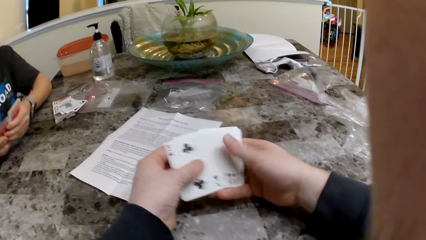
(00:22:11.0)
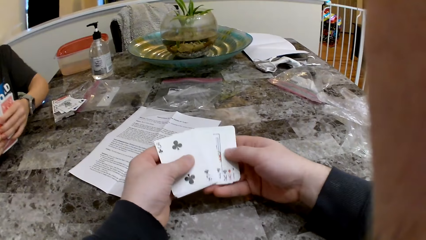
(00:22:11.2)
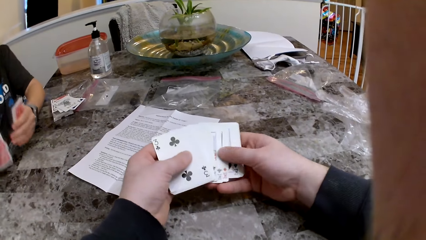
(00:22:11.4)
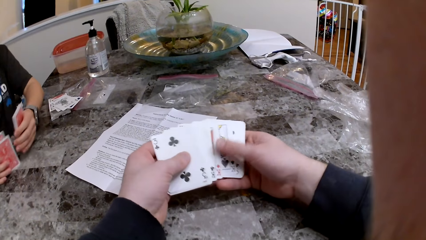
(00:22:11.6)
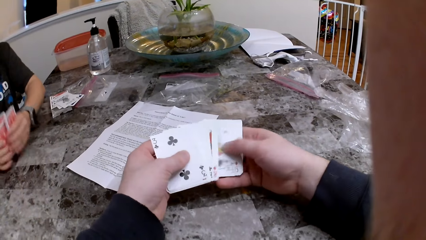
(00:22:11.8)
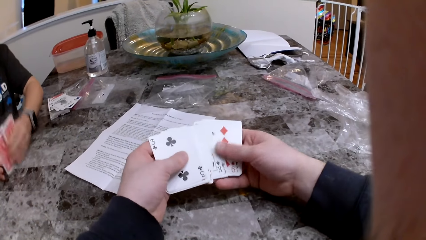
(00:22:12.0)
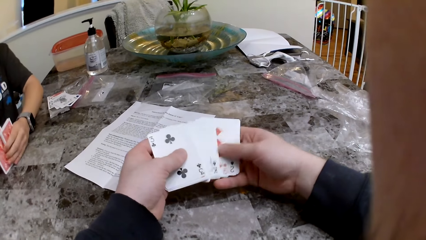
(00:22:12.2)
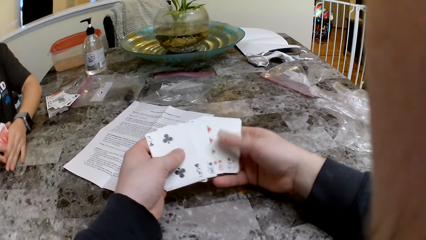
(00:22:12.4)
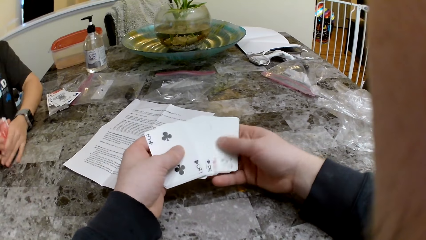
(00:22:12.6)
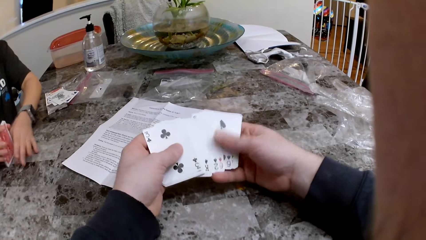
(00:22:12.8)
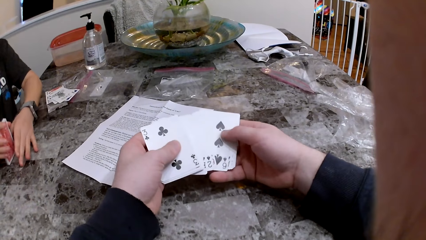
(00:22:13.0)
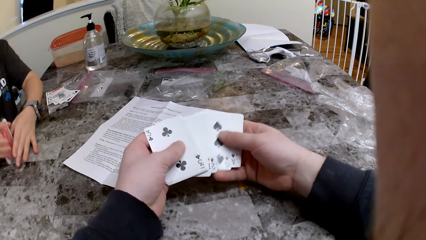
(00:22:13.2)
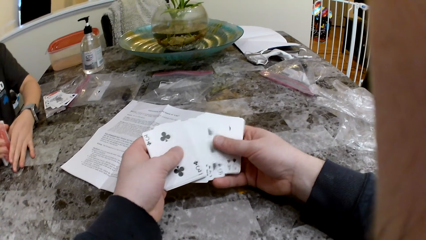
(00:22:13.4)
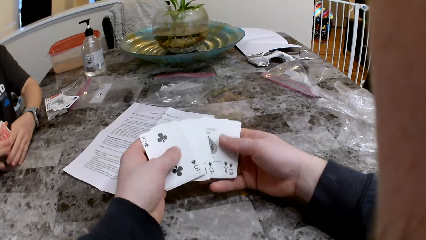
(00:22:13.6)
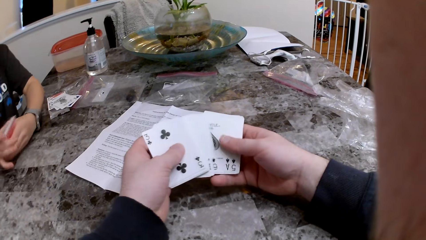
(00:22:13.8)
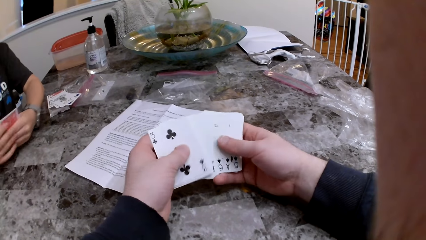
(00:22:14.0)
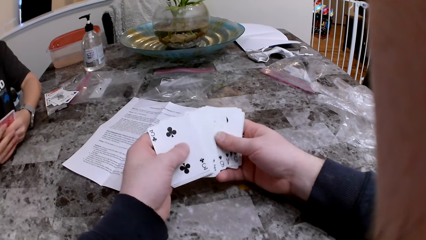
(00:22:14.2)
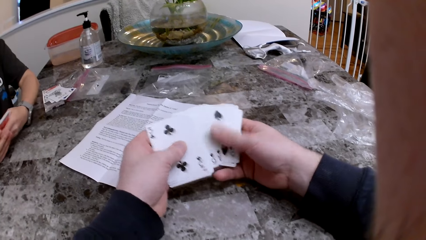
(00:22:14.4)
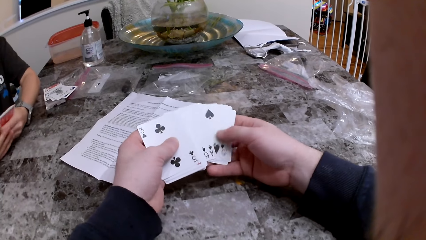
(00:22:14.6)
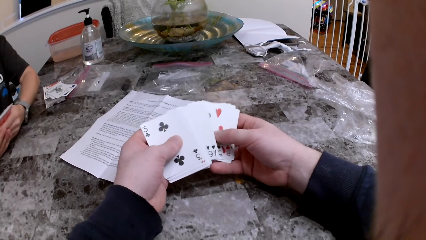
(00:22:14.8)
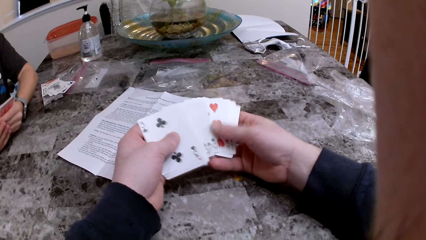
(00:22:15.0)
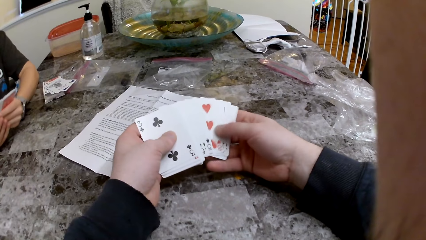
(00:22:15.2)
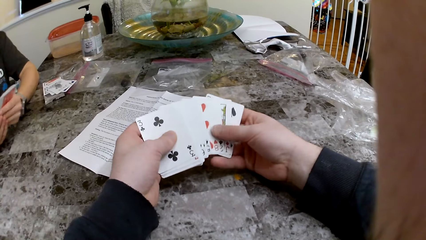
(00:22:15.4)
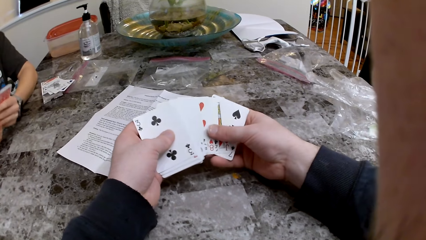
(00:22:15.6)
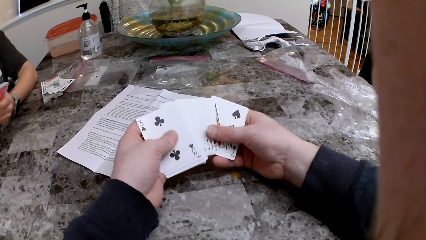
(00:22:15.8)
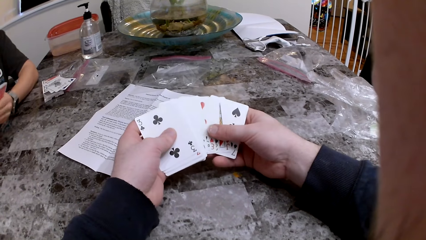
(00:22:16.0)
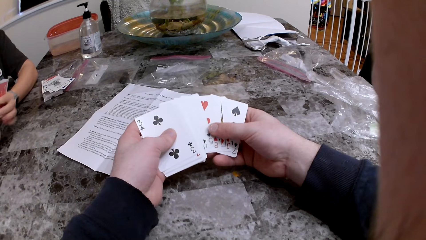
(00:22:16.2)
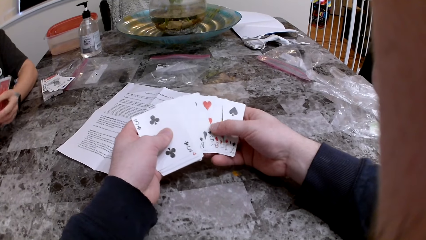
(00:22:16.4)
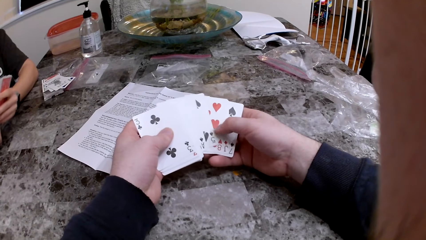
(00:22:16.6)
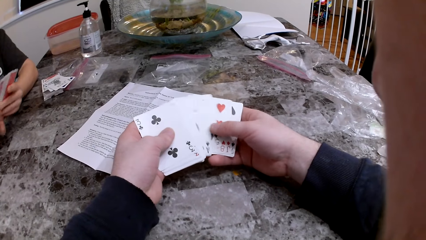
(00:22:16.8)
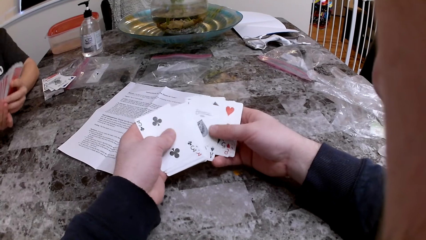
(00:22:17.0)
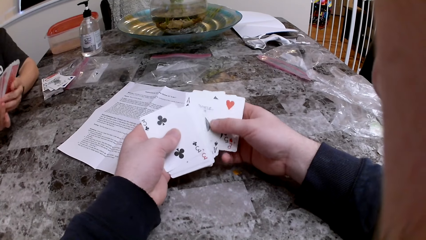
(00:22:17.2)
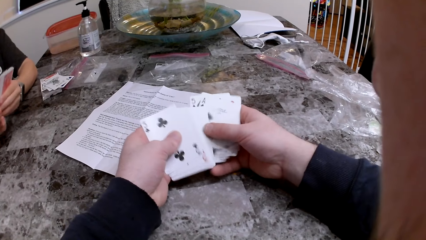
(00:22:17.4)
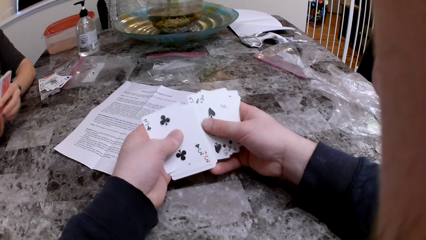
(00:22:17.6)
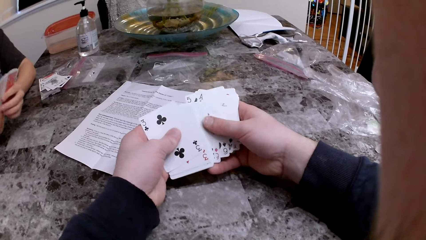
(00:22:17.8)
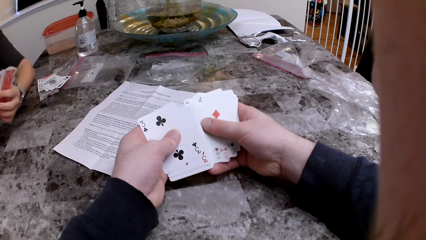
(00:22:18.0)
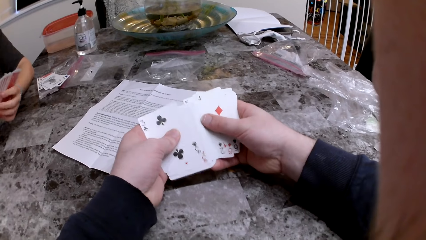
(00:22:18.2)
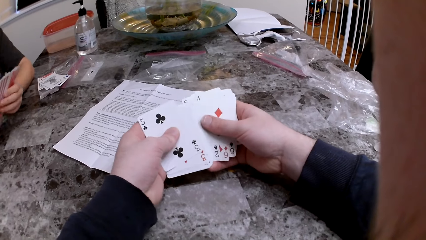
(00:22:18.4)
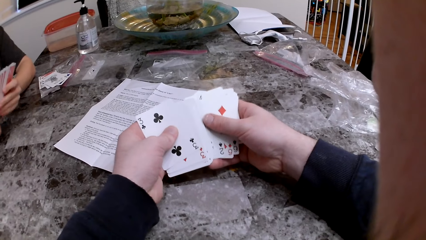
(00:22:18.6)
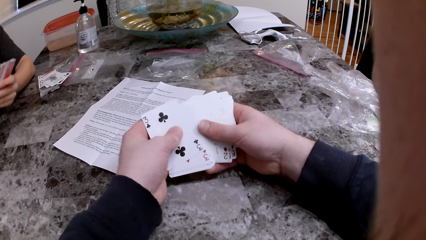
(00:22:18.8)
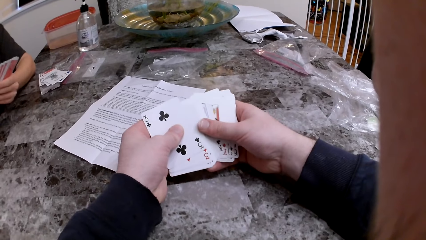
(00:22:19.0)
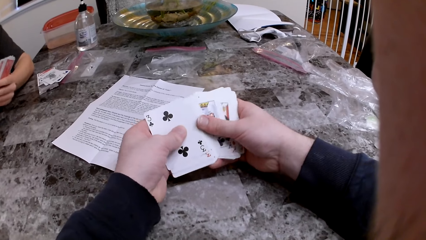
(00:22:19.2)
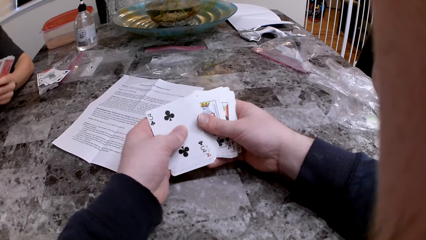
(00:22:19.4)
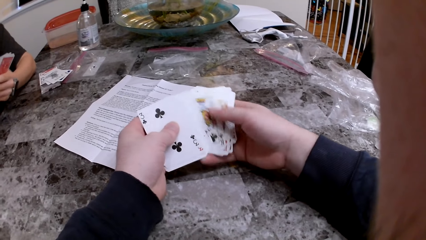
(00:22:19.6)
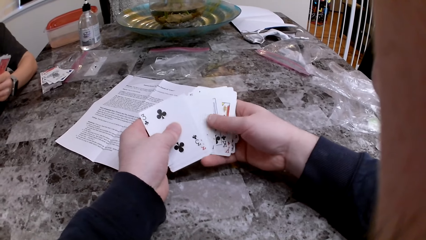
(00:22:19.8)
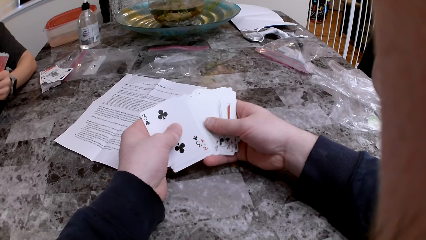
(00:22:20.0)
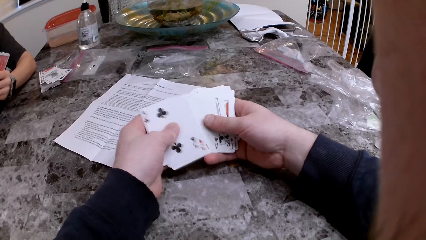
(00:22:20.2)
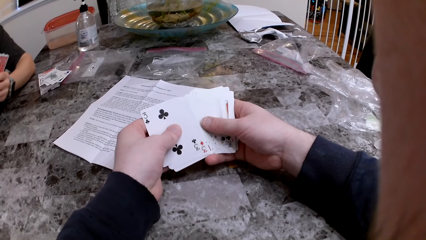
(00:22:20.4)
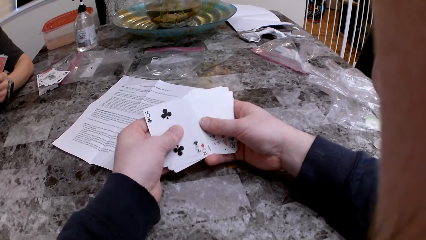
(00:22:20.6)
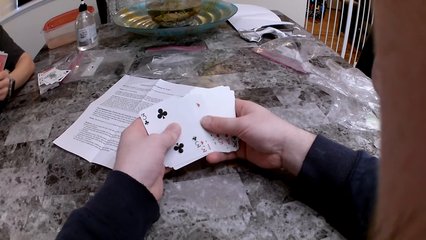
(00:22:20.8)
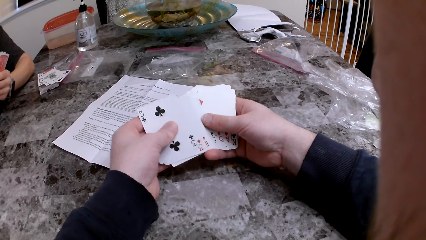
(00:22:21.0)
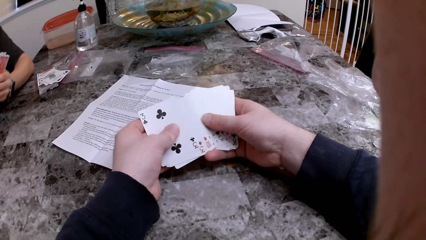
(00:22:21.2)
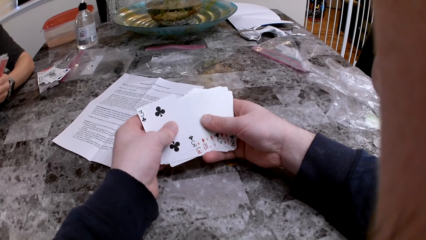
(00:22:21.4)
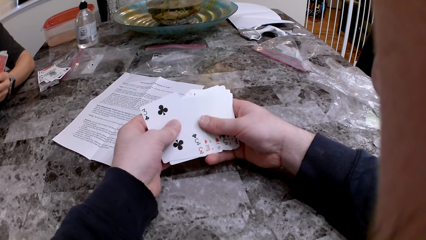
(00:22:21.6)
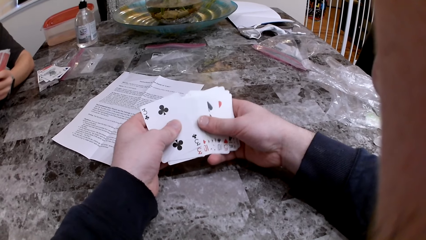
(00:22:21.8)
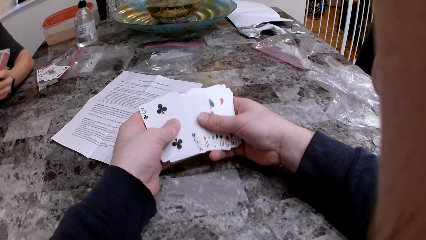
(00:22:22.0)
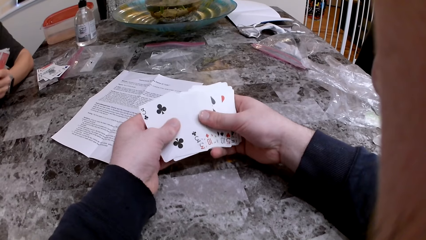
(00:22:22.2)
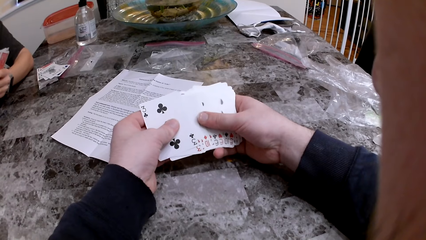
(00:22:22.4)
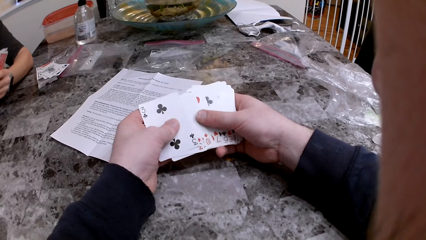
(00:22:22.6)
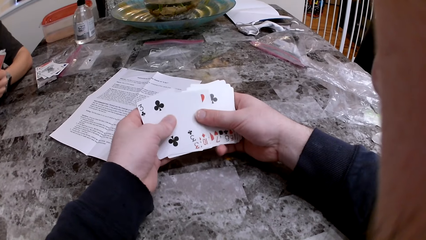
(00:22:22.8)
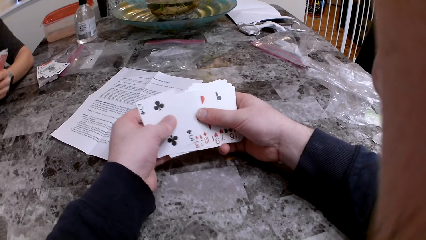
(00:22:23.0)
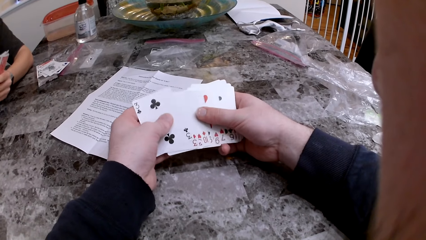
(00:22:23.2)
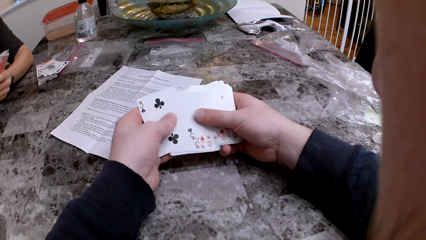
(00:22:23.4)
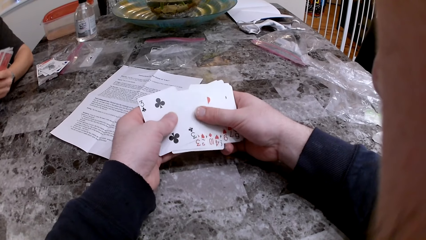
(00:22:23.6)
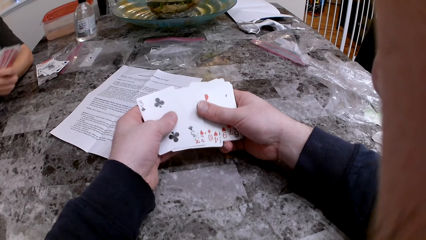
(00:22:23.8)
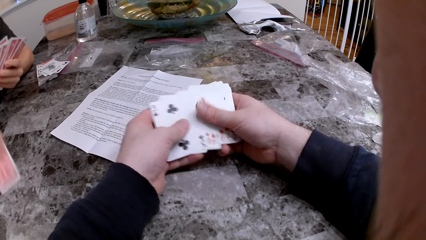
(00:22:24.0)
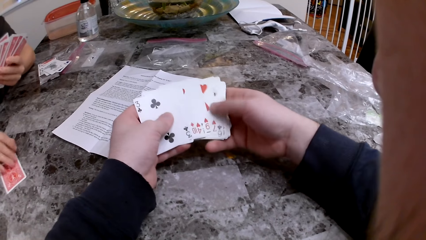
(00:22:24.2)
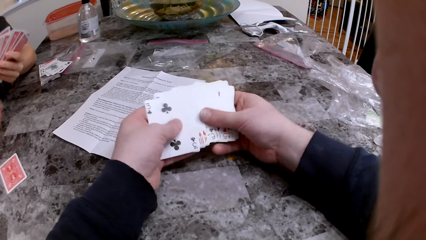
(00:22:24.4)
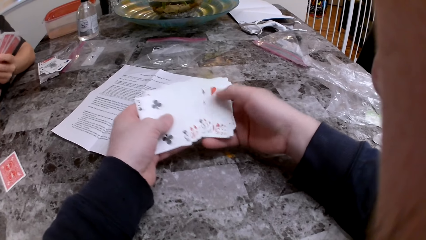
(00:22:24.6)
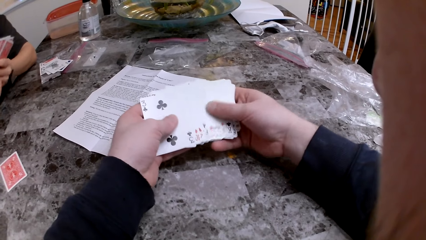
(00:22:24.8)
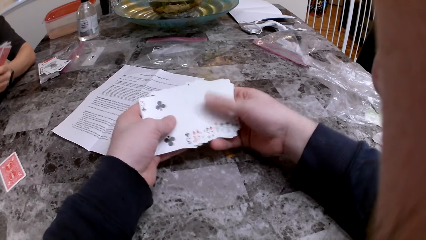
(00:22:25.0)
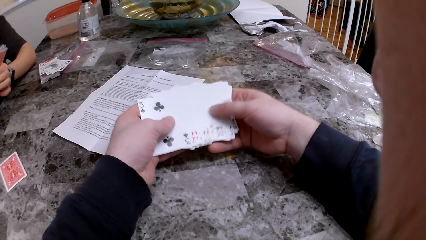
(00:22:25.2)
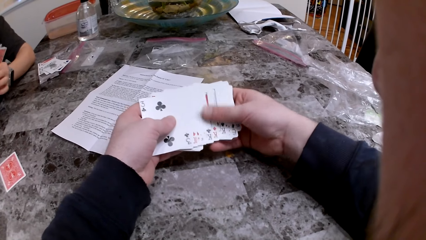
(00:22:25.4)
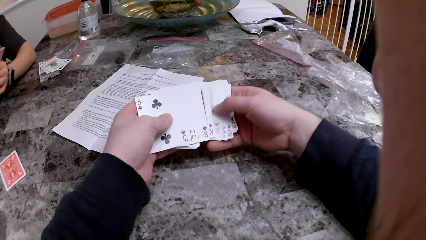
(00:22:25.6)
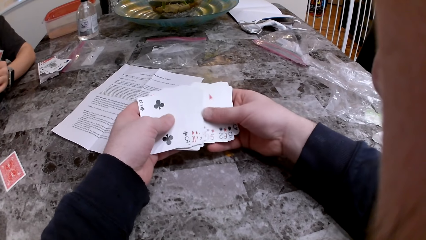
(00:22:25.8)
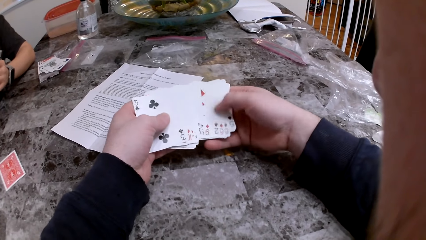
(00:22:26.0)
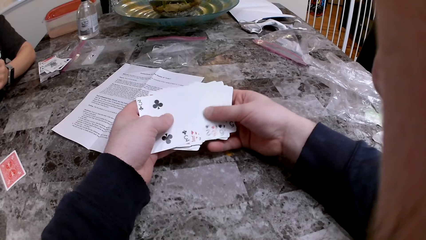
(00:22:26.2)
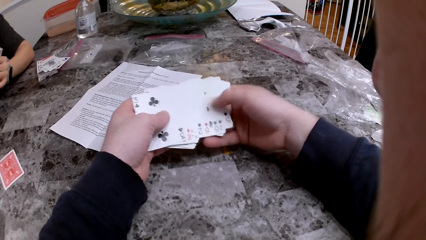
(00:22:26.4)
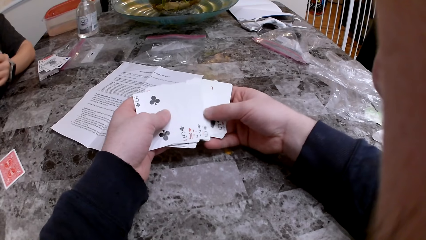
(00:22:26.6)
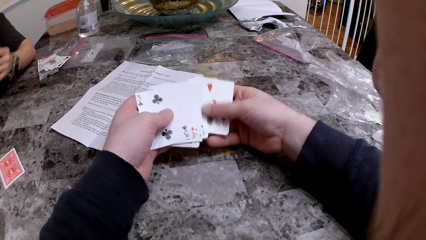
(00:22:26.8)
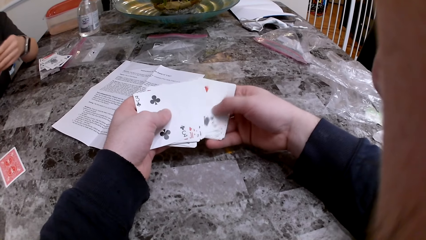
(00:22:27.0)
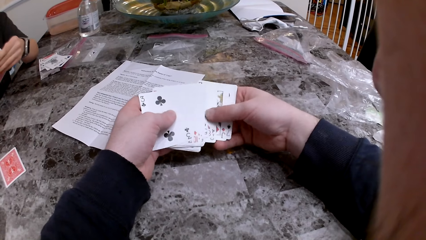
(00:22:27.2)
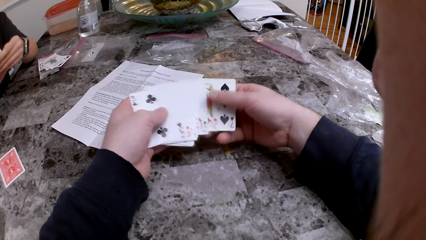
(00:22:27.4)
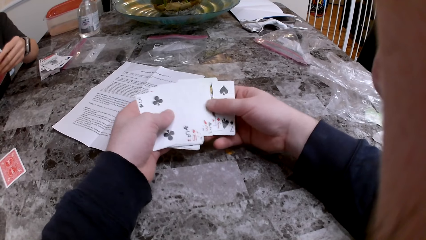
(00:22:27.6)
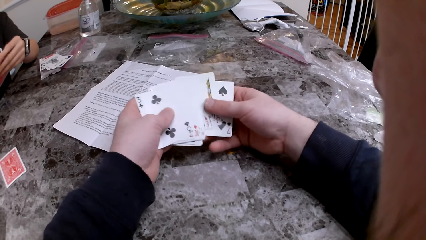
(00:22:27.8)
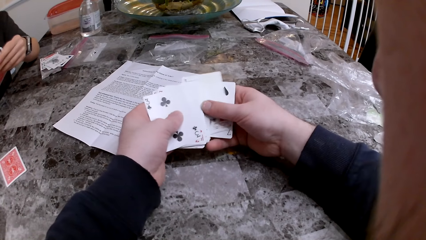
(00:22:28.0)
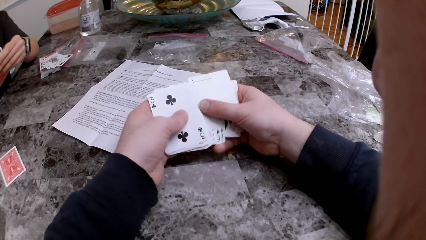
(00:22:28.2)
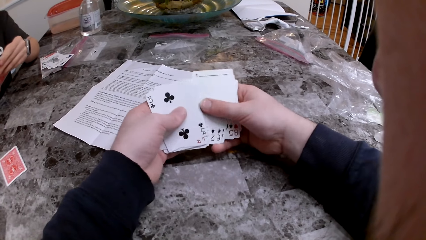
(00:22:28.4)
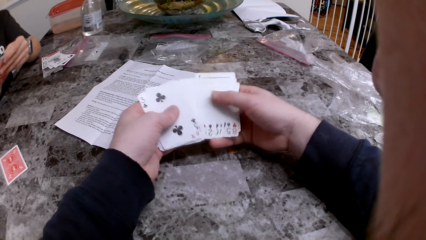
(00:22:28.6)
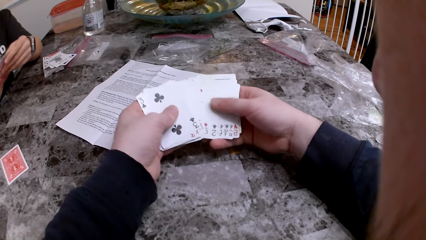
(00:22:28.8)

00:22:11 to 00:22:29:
The woman arranges the cards. The woman checks the cards. The woman puts the card on the table.
